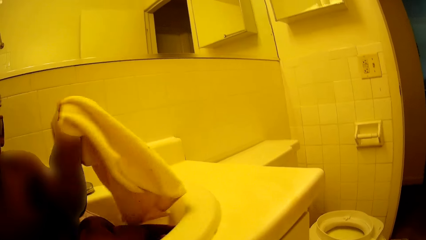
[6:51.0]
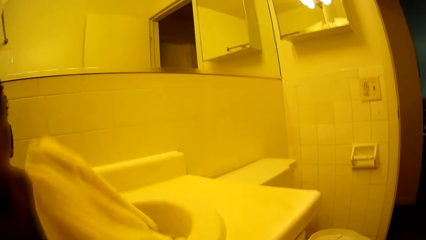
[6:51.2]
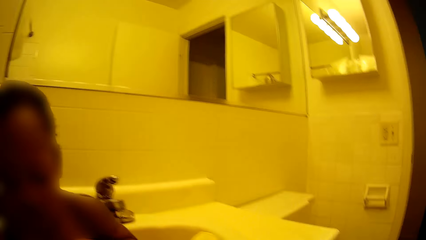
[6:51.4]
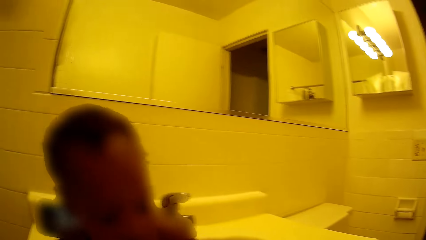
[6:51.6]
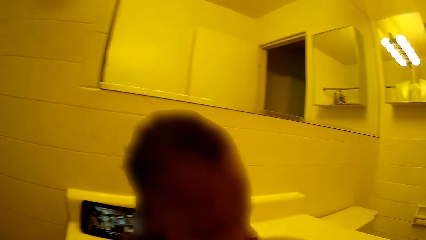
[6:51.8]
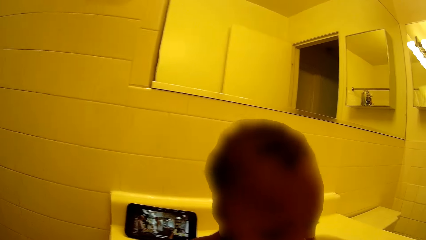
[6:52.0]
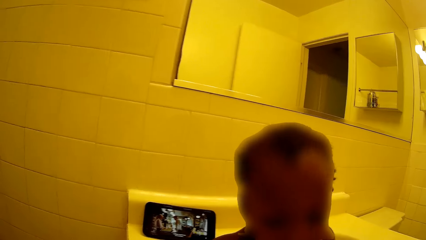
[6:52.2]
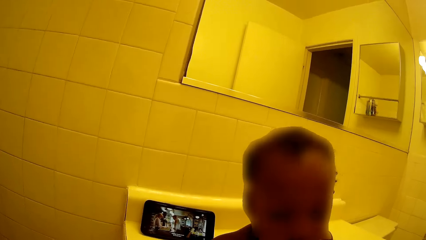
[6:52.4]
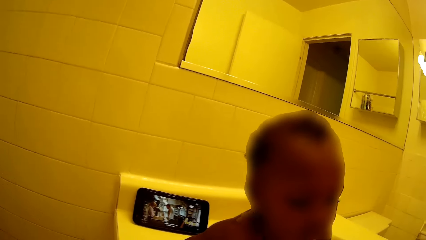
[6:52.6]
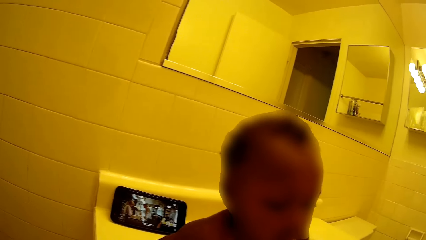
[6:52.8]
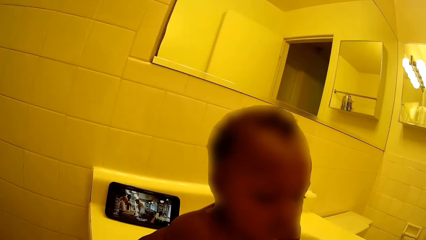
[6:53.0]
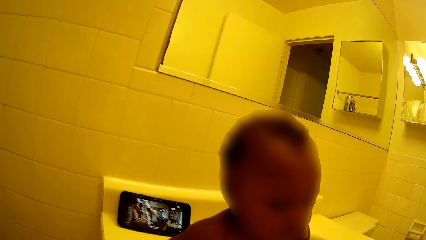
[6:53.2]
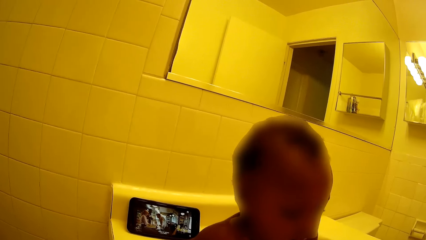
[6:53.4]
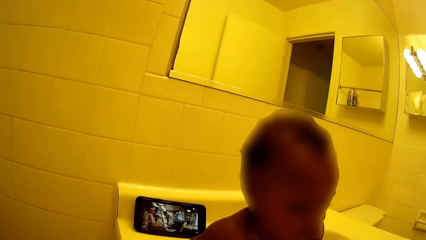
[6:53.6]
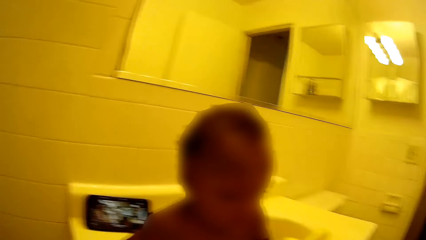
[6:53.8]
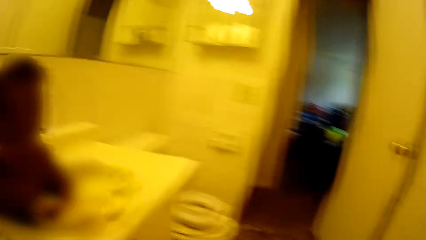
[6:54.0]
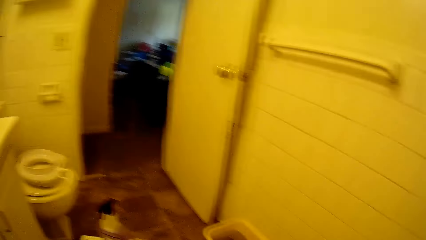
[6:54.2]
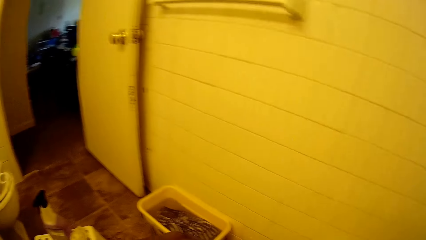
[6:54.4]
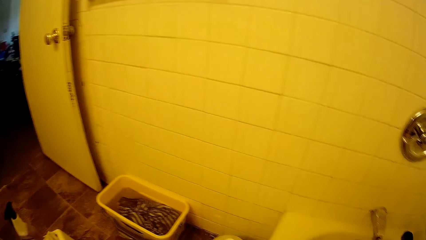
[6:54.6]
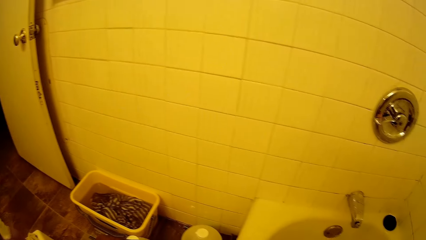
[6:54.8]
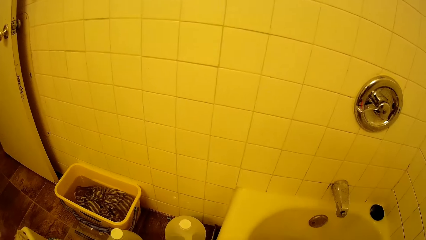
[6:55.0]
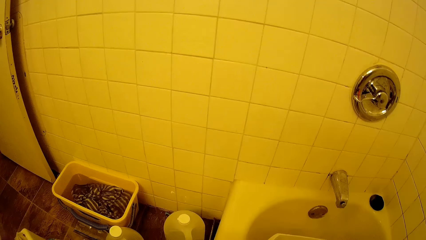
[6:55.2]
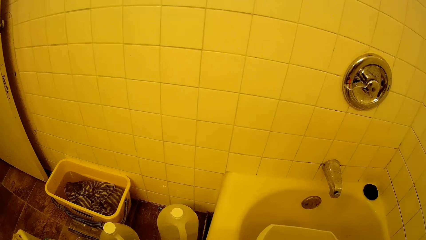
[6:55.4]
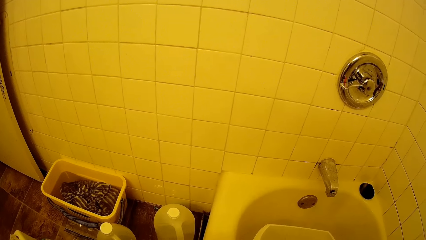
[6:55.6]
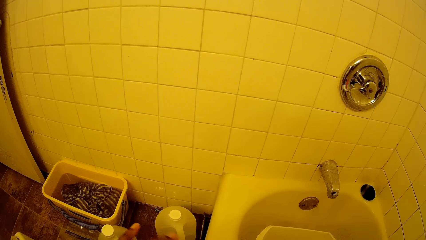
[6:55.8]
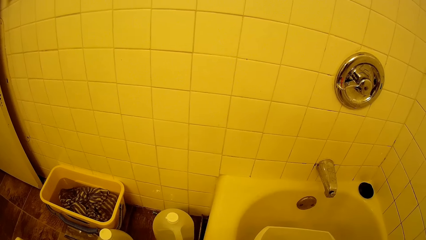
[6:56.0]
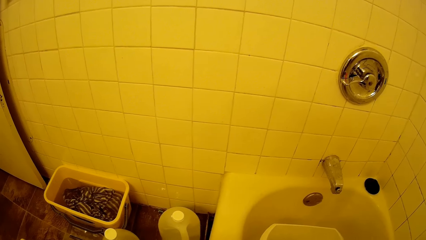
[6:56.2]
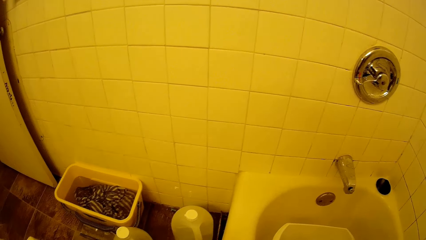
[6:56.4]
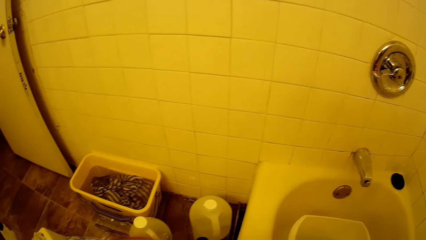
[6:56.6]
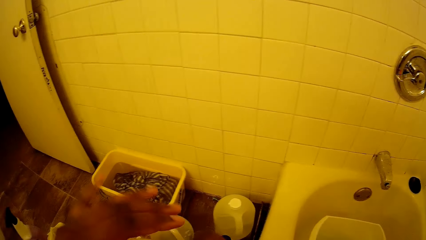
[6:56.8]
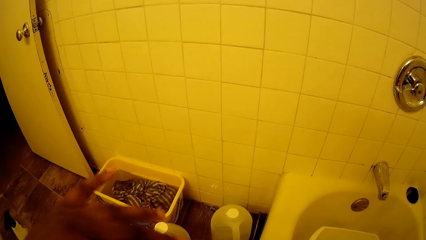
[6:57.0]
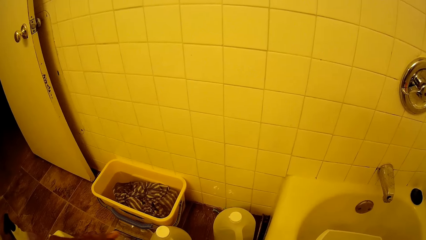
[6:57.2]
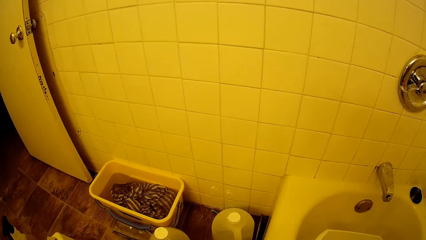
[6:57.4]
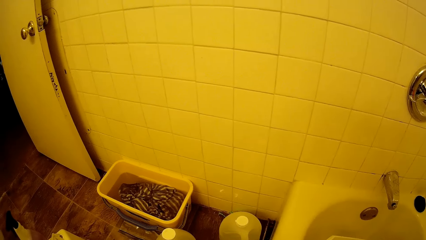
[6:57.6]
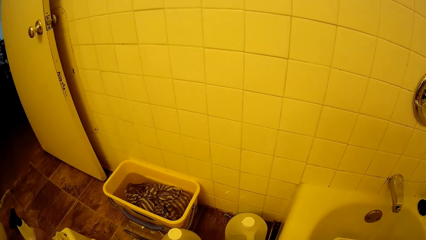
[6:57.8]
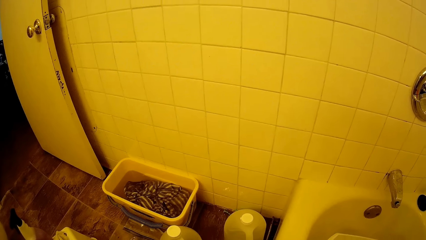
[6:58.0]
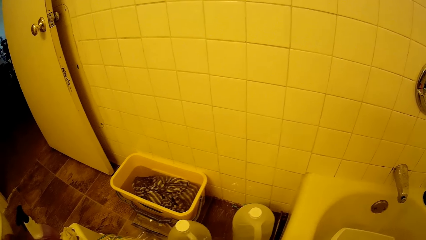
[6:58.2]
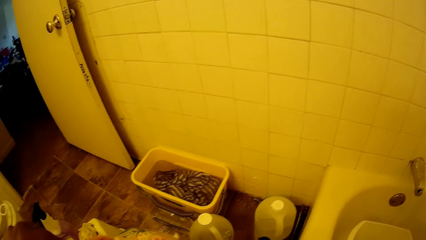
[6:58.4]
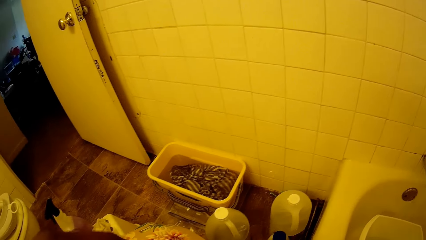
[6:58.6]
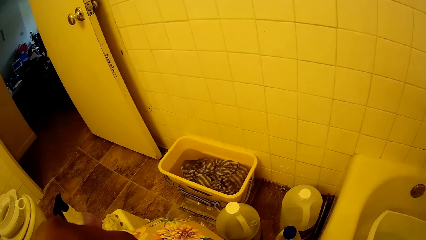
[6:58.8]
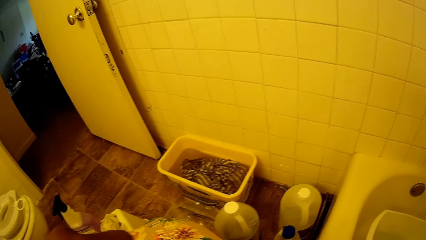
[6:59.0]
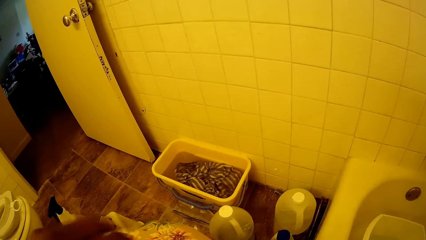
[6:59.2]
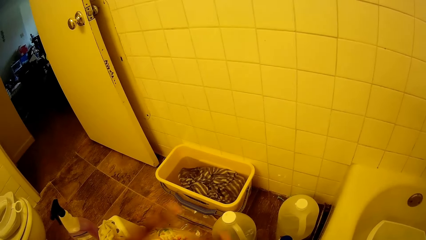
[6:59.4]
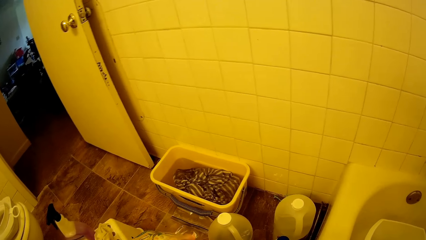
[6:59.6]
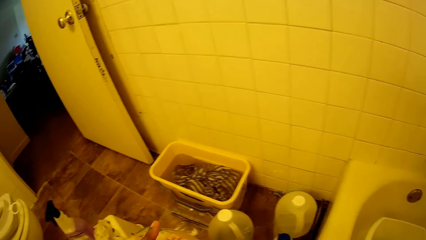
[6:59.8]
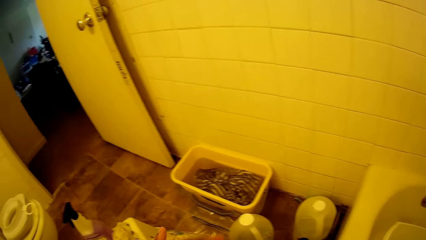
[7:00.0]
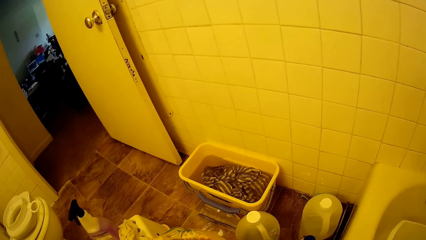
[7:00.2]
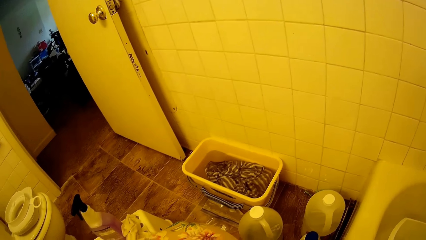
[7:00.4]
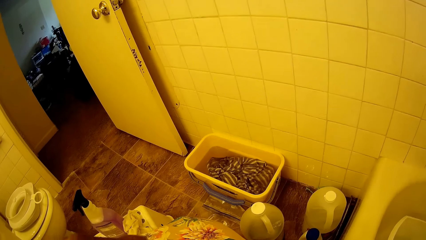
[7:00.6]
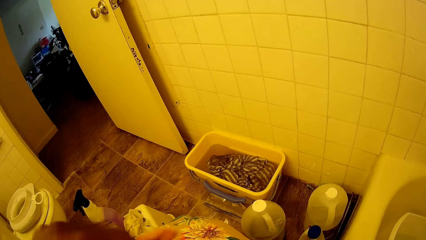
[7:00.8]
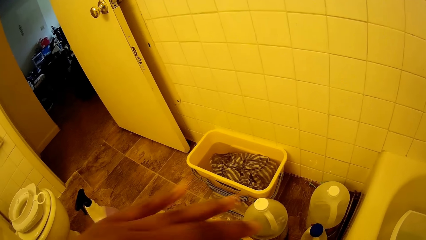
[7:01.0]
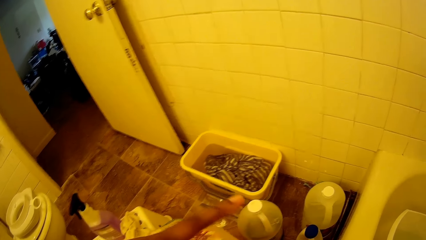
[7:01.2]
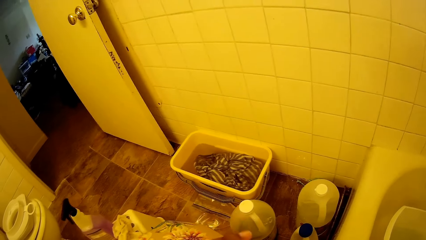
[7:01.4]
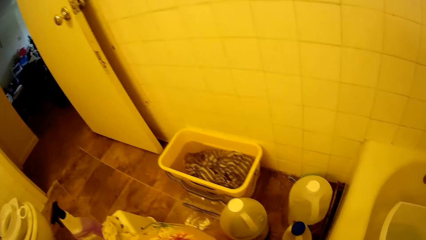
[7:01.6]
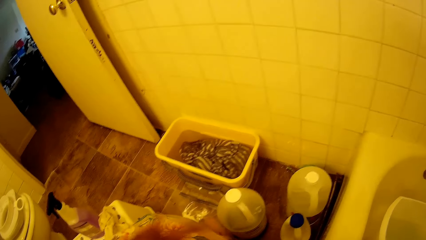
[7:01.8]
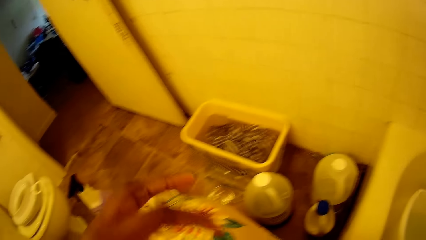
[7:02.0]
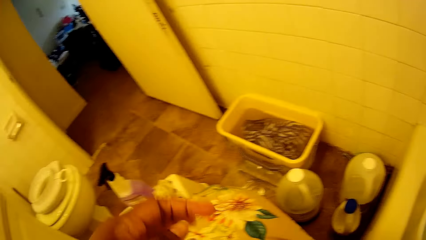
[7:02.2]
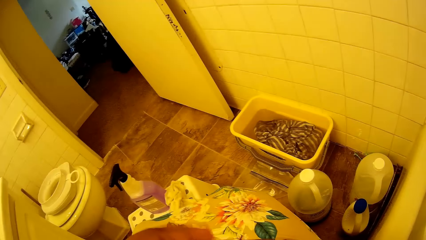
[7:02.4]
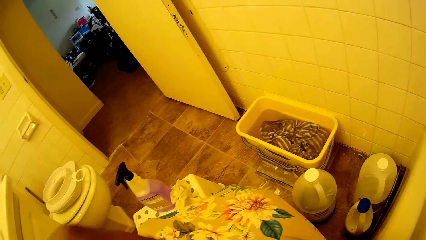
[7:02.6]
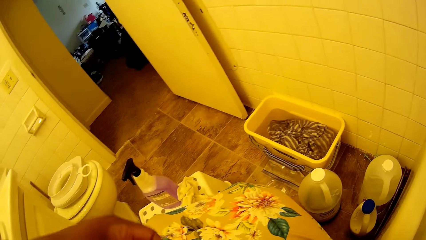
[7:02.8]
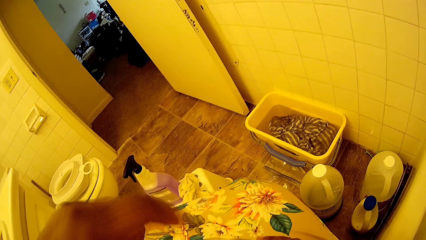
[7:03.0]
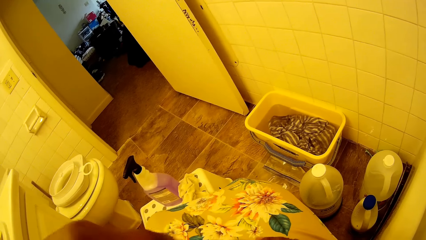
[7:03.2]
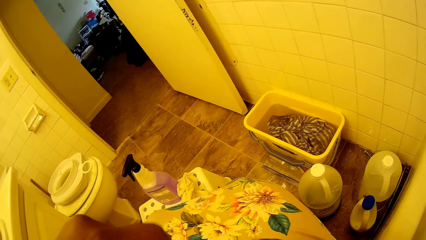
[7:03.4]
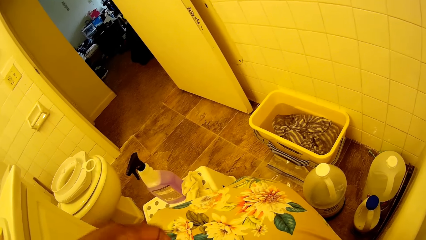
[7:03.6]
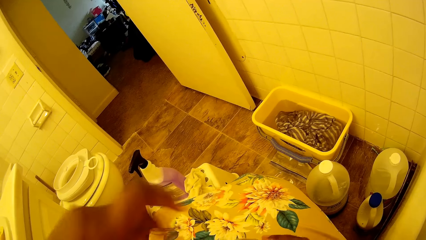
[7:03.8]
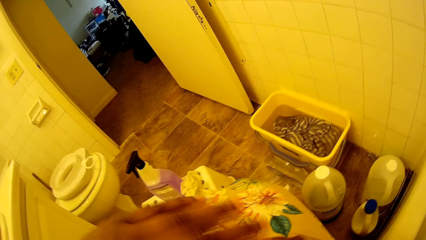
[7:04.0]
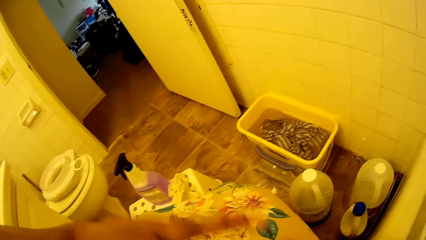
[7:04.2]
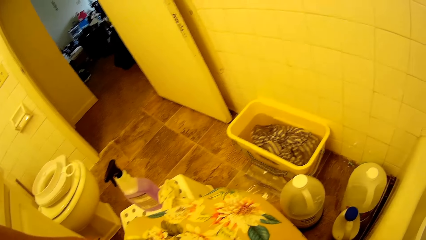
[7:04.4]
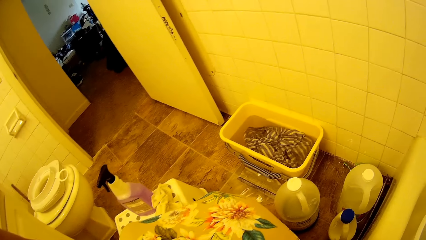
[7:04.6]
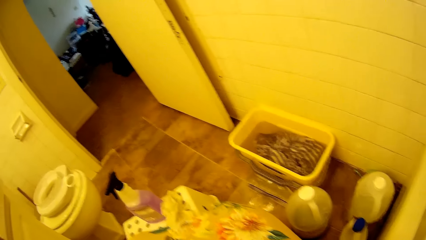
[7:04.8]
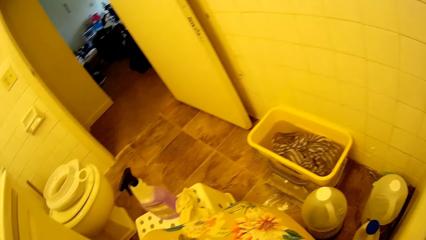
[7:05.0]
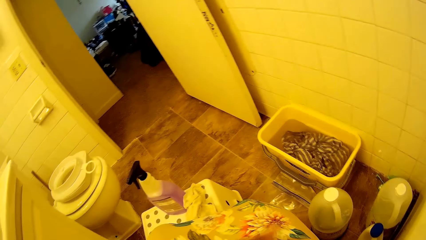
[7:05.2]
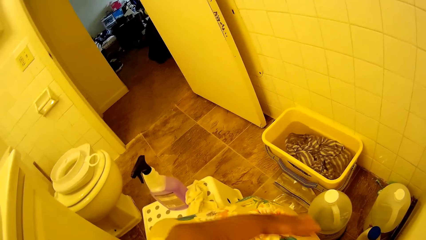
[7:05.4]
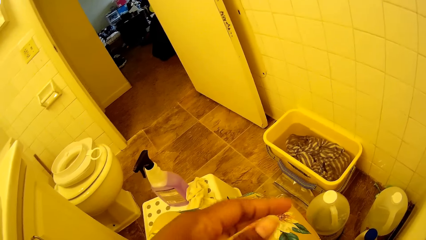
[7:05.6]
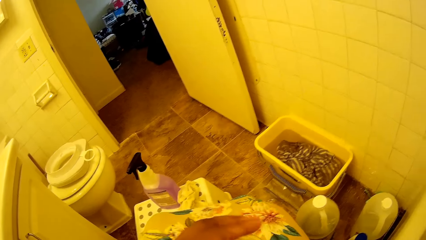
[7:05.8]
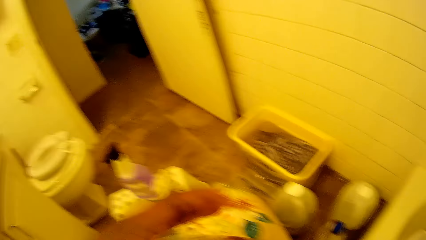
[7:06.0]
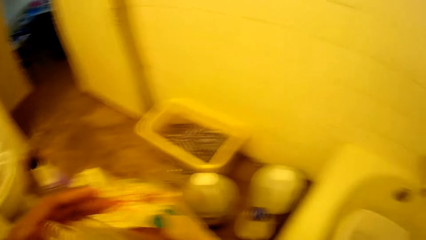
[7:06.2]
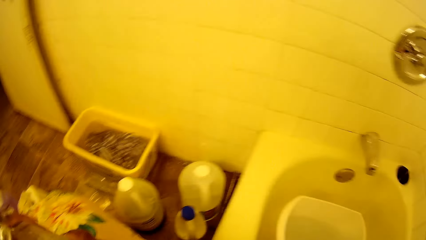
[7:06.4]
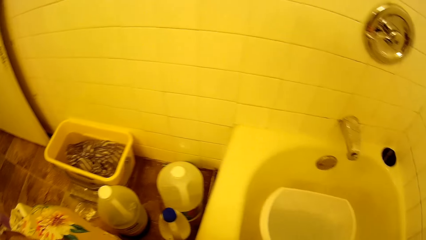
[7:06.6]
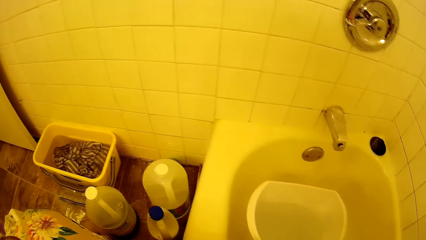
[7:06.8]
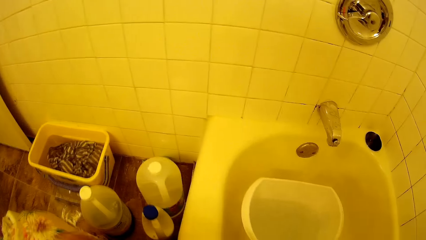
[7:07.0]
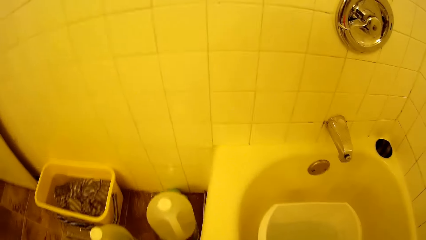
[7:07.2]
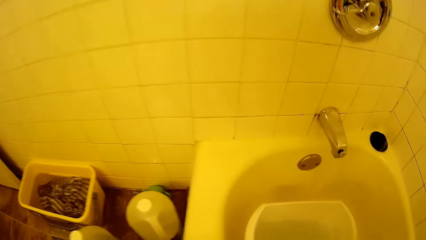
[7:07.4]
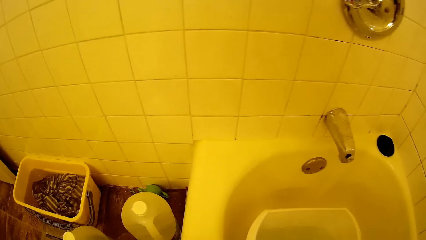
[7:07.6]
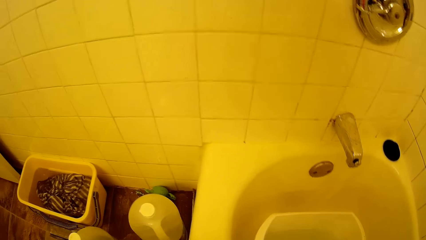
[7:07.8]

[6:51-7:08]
The baby picks a towel or wipe in the wash hand basin with her left hand. The baby puts down the wipe. The camera wearer does something. She opens a keg with her left hand.
